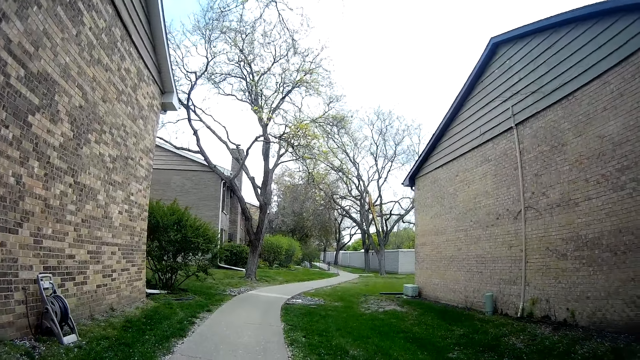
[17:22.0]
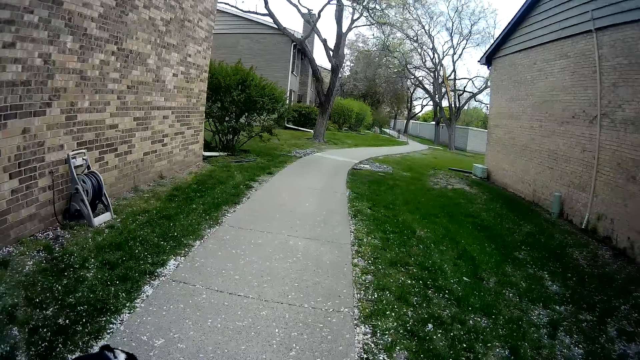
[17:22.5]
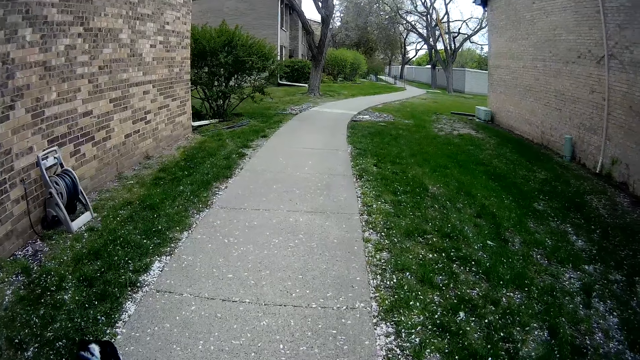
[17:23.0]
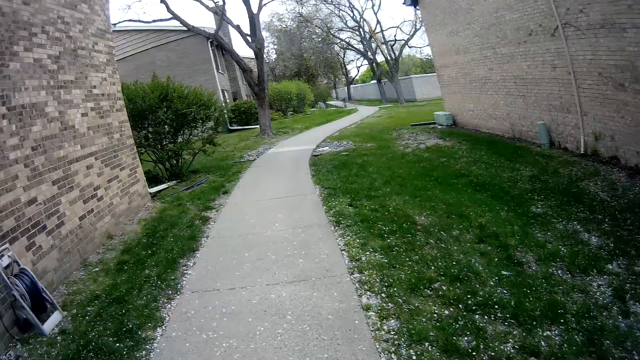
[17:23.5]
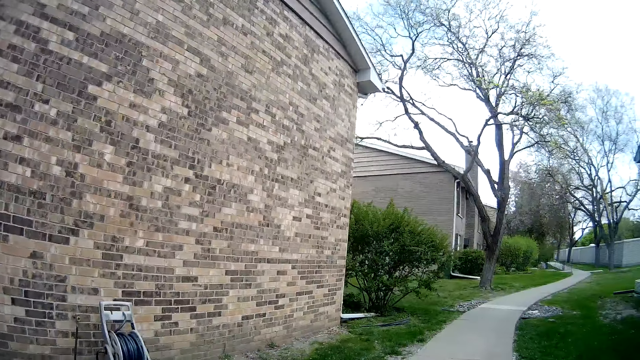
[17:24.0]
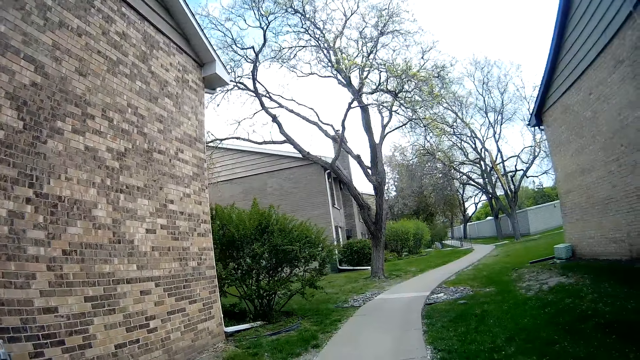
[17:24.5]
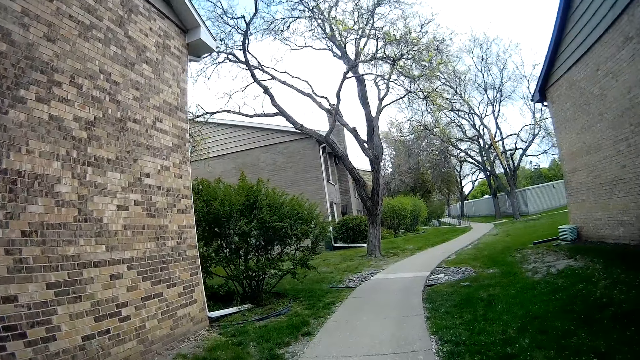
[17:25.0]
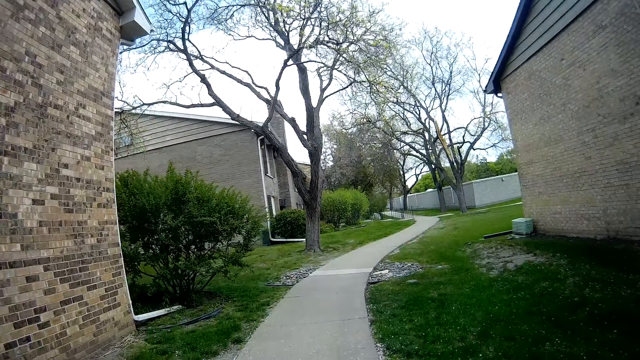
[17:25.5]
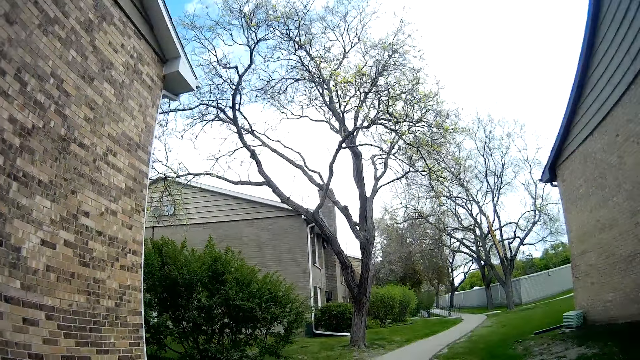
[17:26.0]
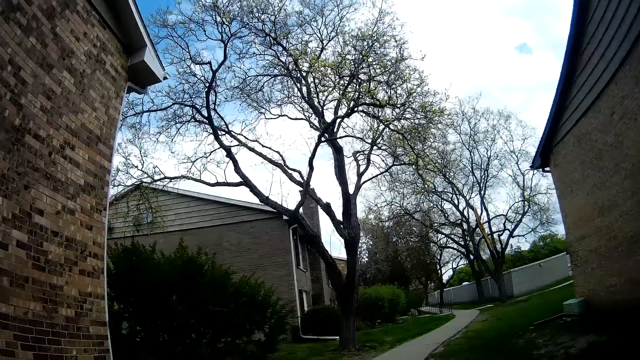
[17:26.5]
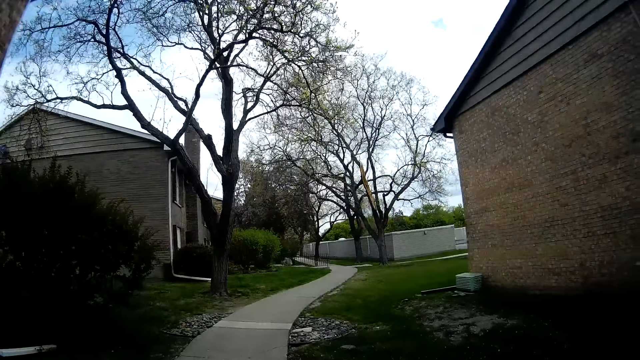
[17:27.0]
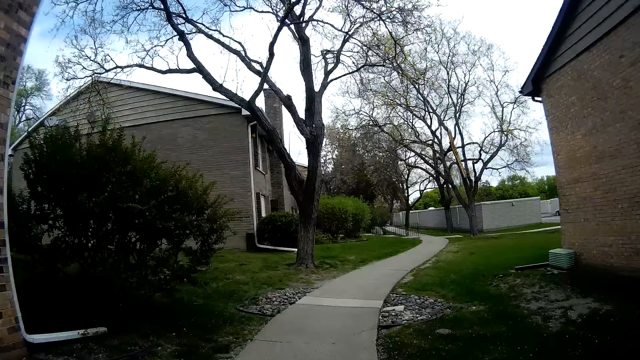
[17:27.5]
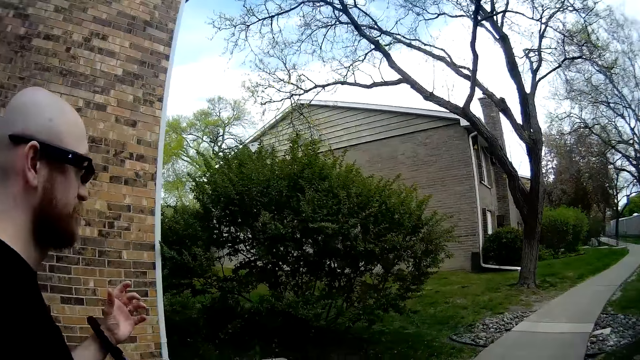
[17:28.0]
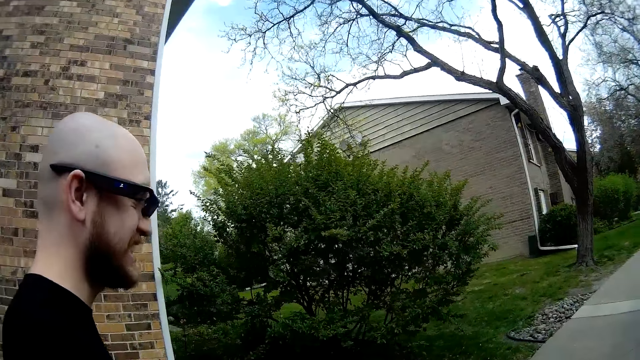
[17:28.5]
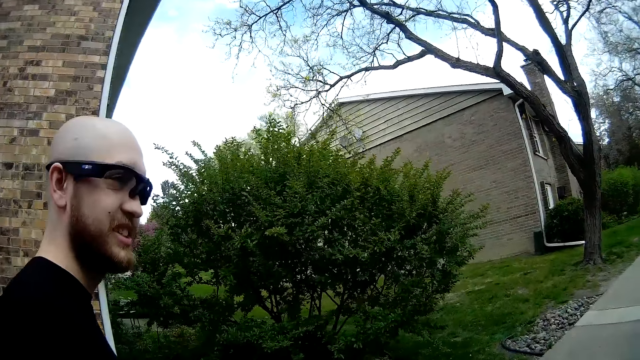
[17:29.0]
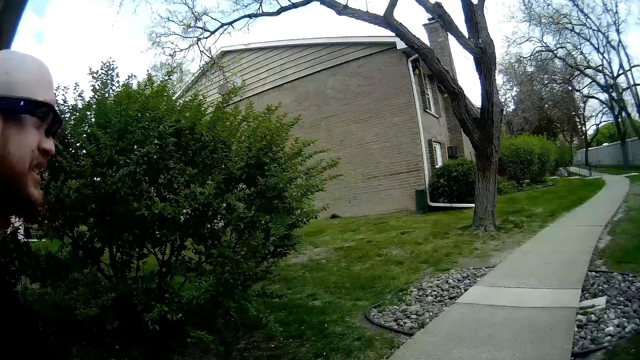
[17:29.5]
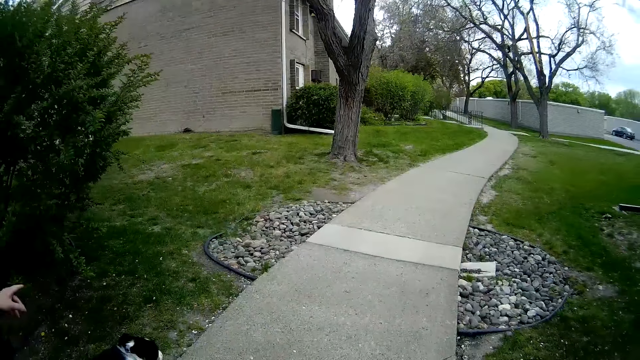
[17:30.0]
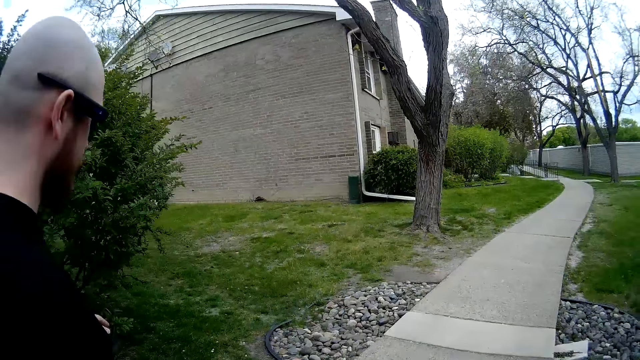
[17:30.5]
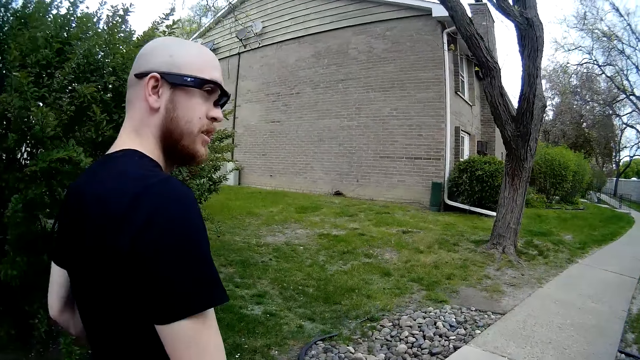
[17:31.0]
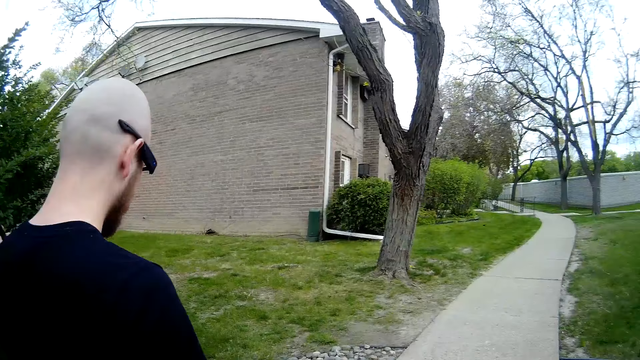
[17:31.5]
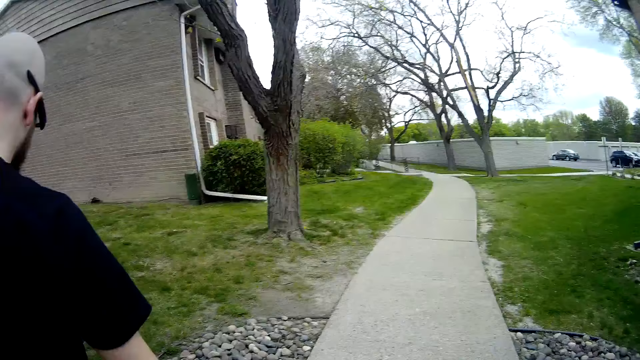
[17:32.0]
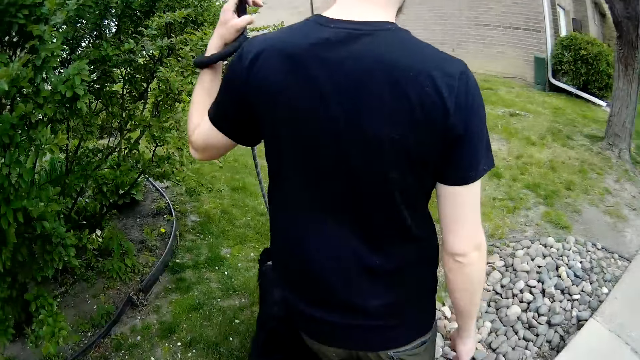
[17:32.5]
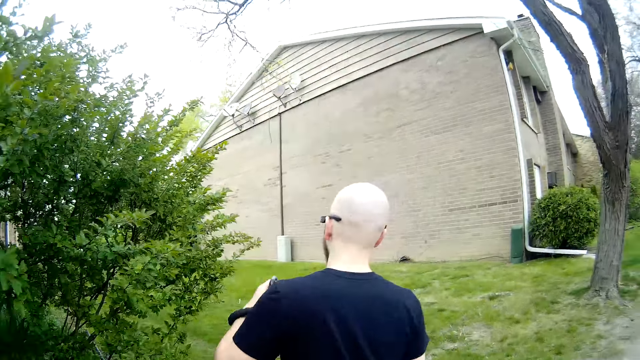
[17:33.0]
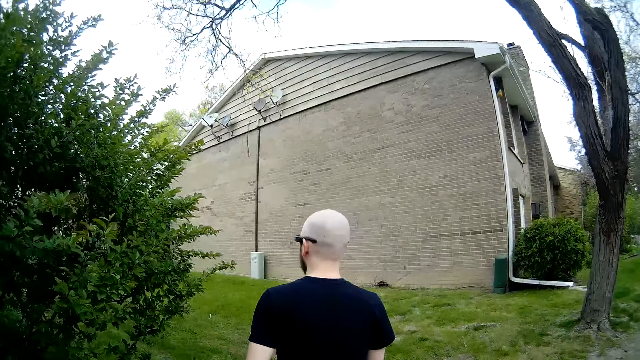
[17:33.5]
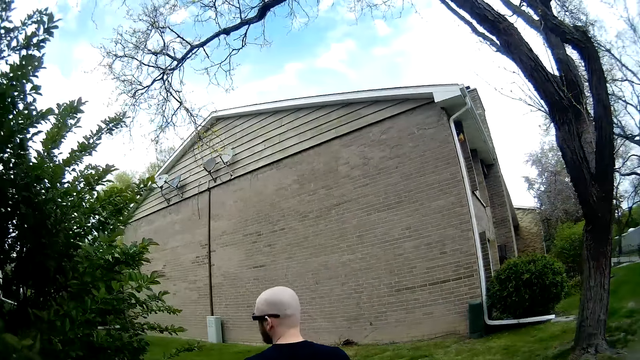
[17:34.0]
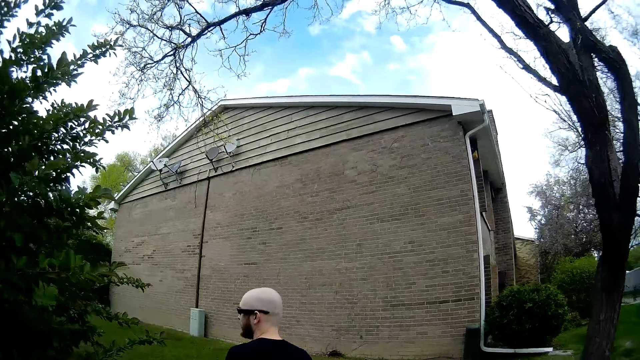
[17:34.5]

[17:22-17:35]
The man lifts his hand. He lifts his hand again.

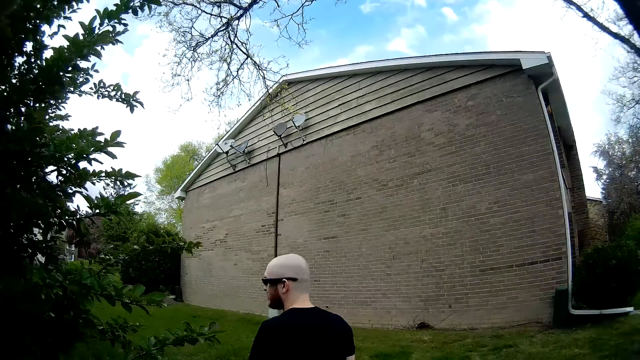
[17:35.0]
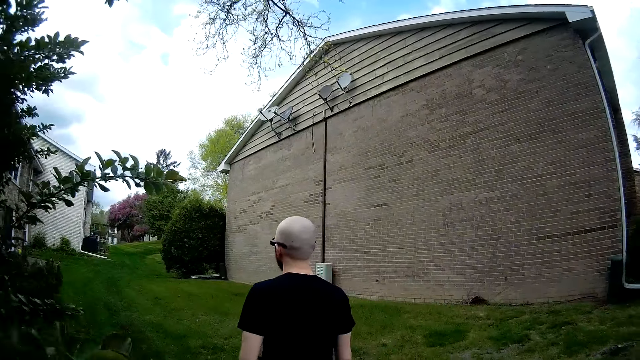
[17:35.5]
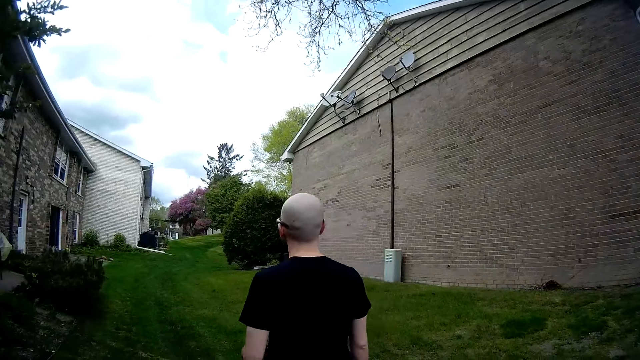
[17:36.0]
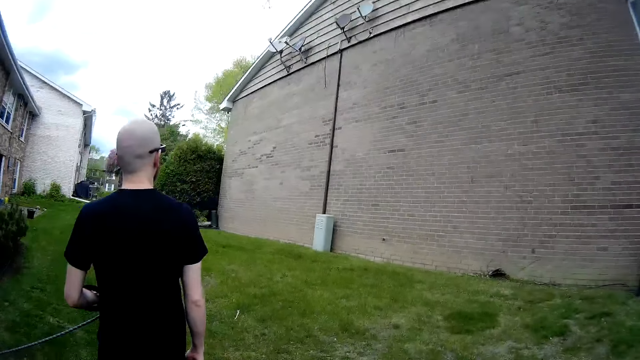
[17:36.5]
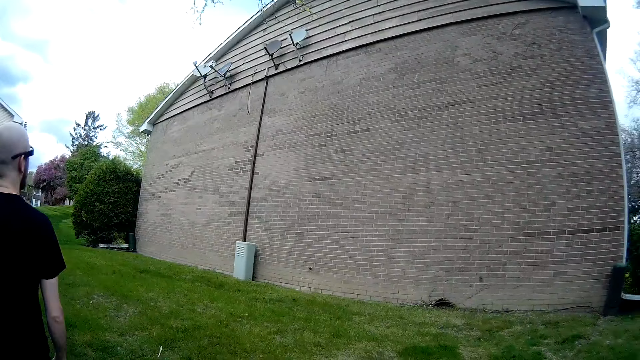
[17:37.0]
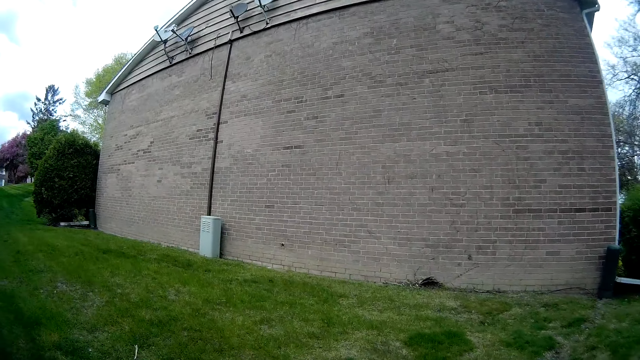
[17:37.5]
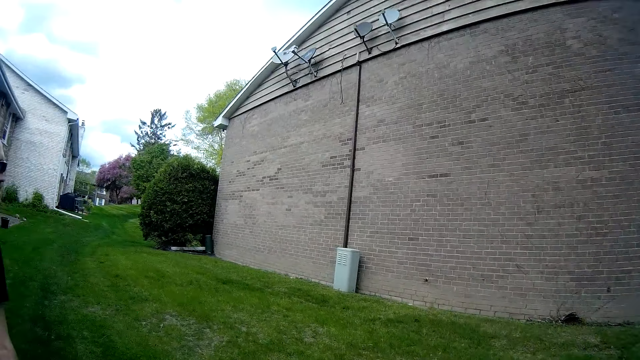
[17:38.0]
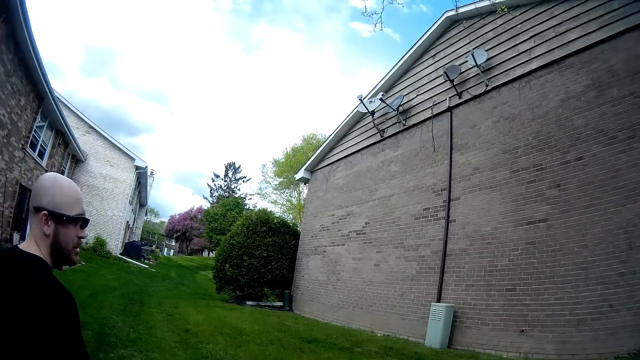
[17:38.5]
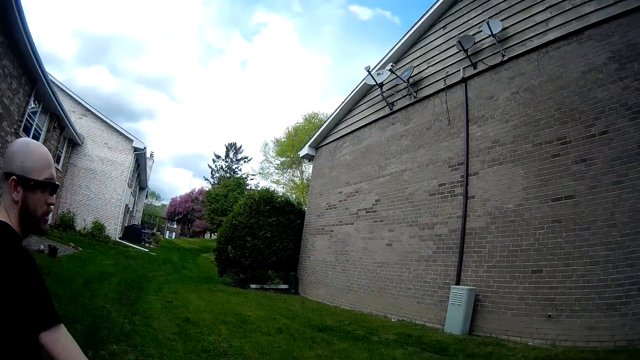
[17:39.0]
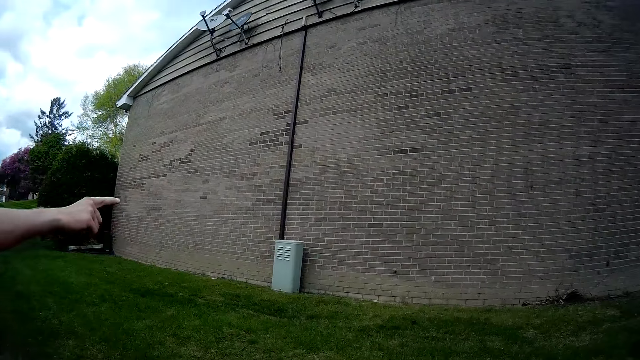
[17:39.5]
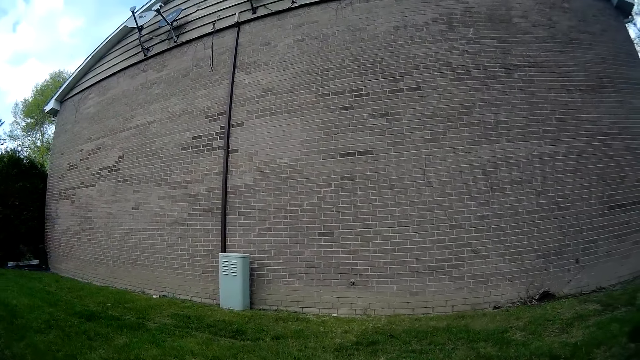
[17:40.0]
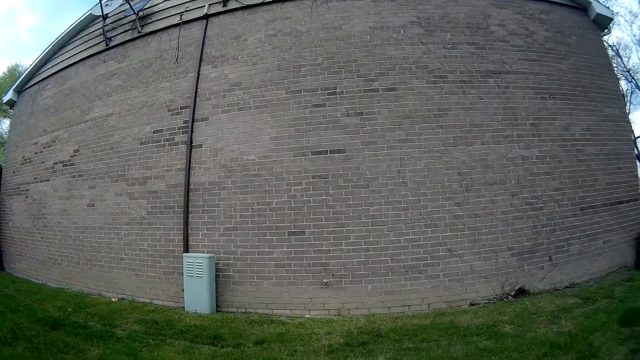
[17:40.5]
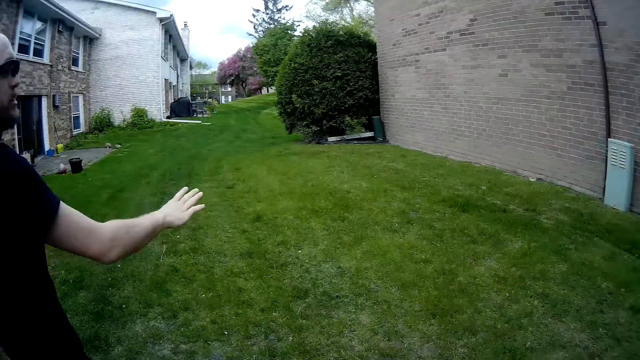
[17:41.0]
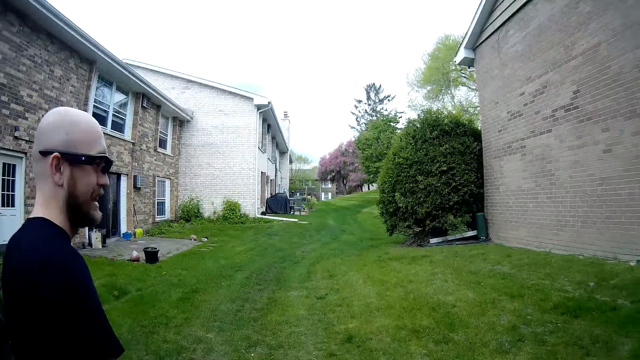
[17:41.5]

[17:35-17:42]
The man points at the wall. He moves his hand. The camera wearer looks around.
